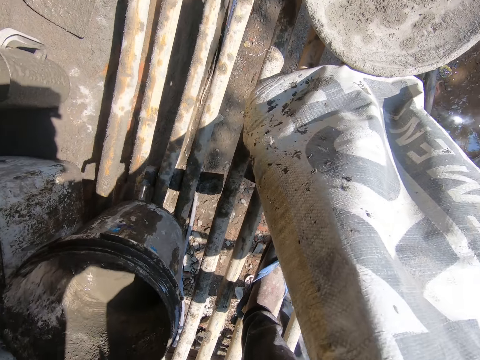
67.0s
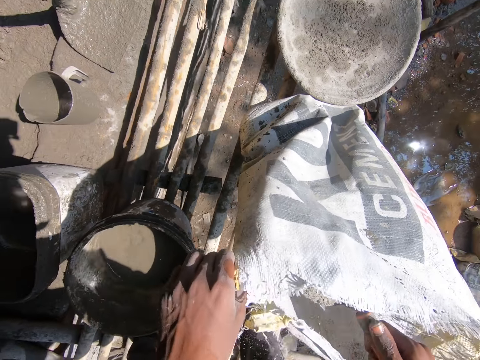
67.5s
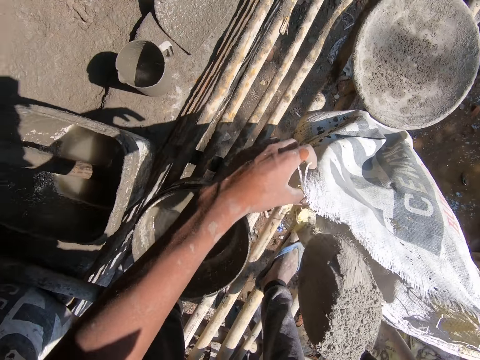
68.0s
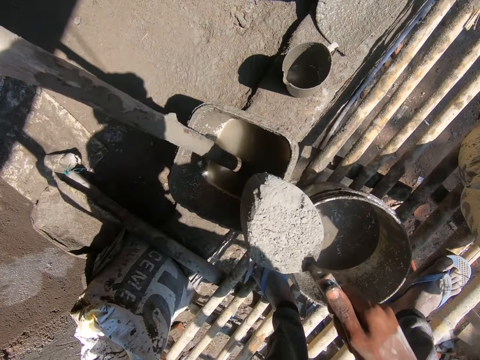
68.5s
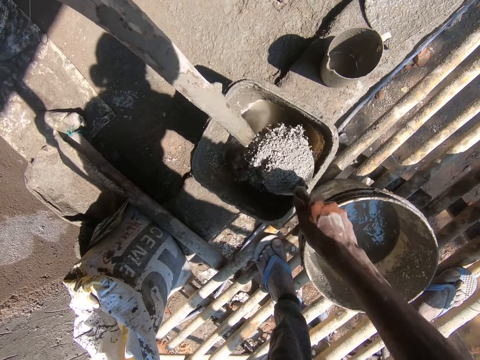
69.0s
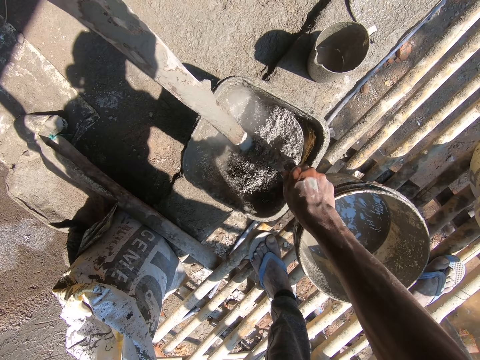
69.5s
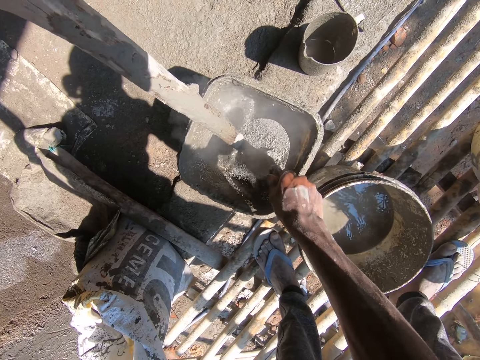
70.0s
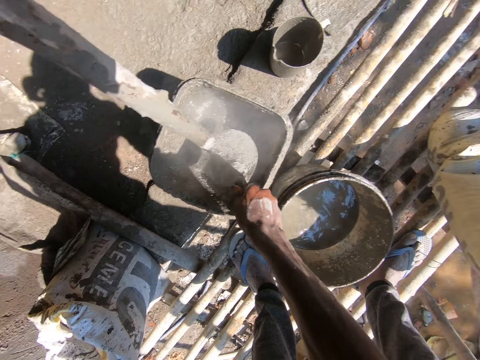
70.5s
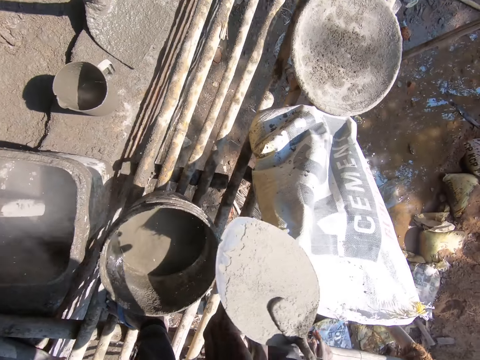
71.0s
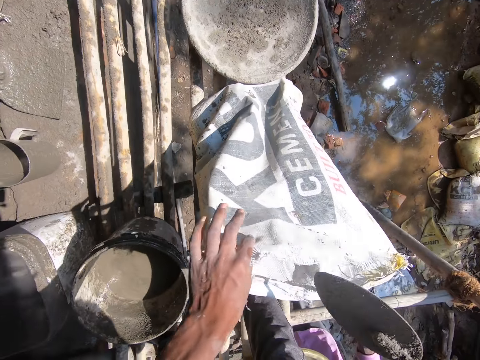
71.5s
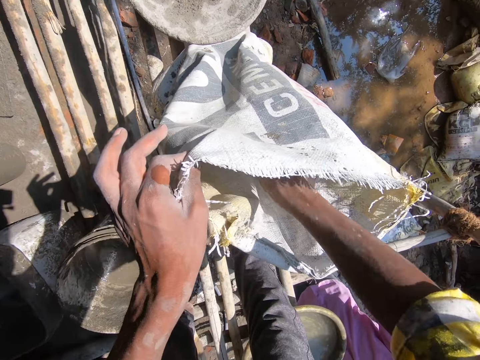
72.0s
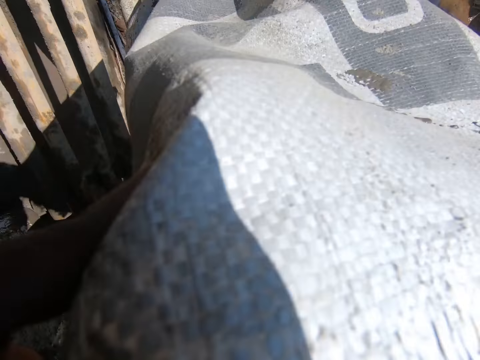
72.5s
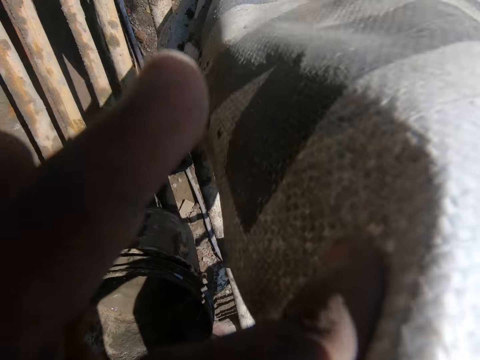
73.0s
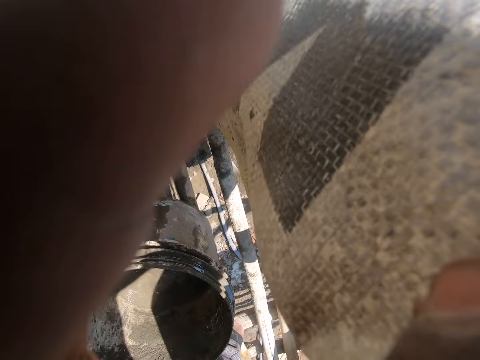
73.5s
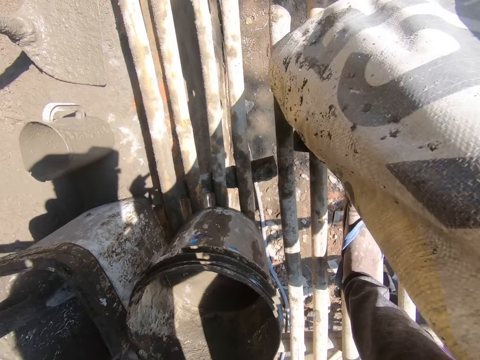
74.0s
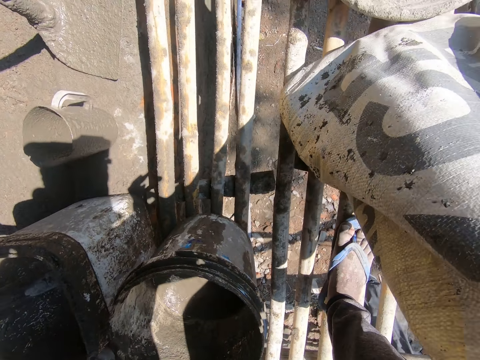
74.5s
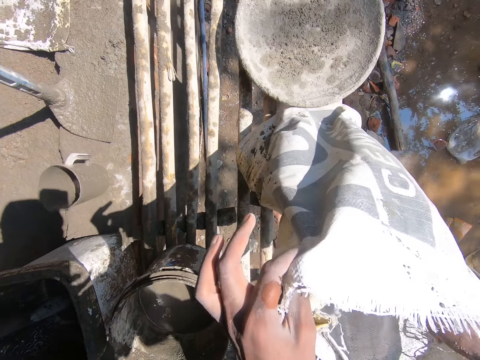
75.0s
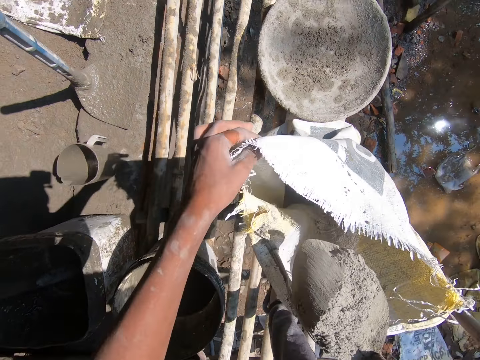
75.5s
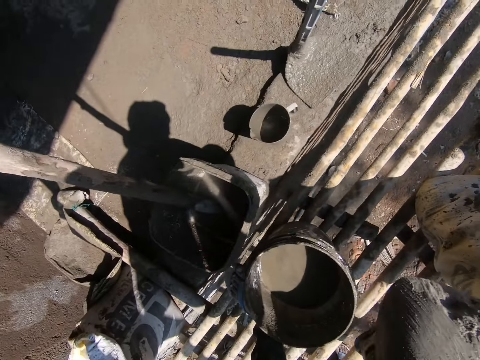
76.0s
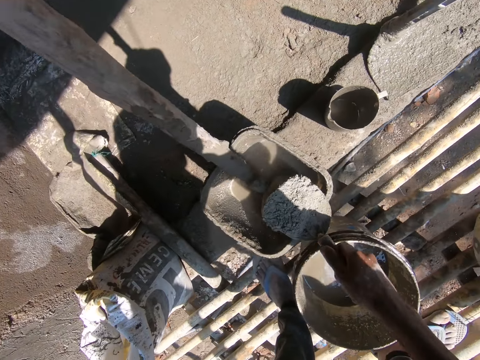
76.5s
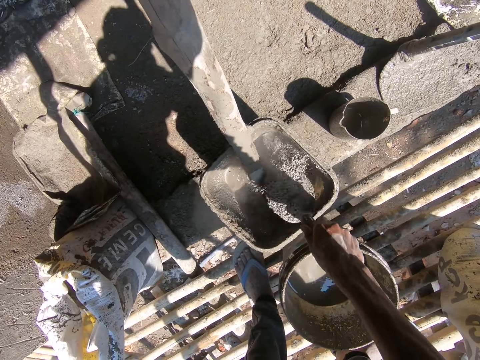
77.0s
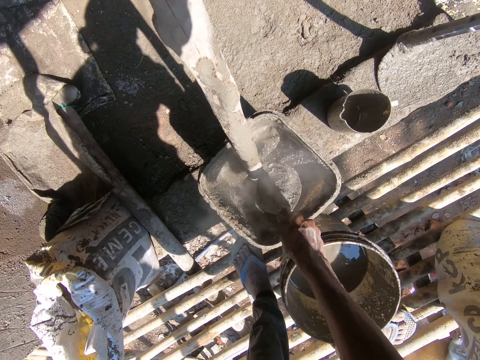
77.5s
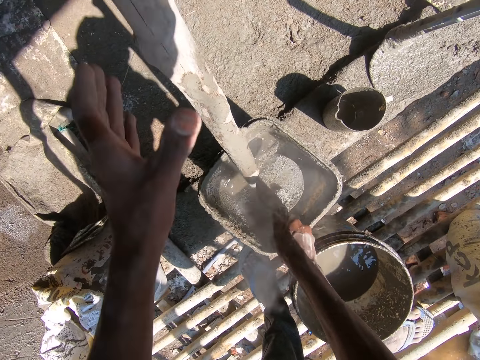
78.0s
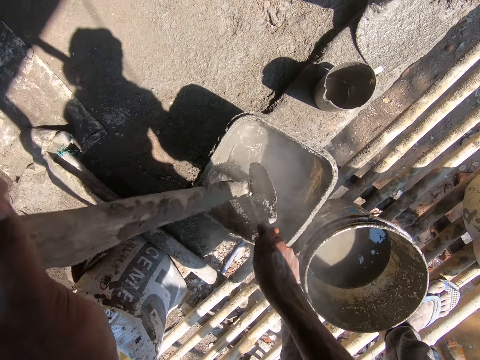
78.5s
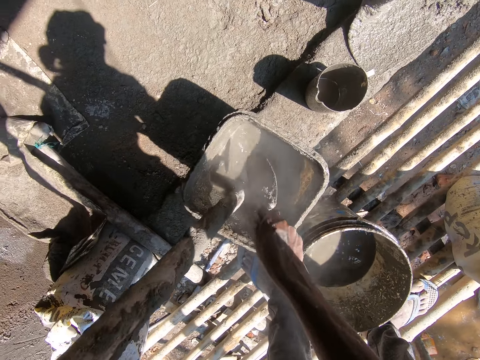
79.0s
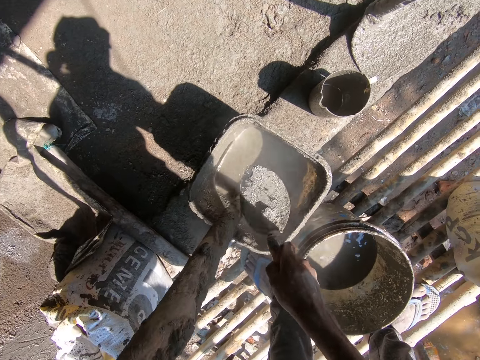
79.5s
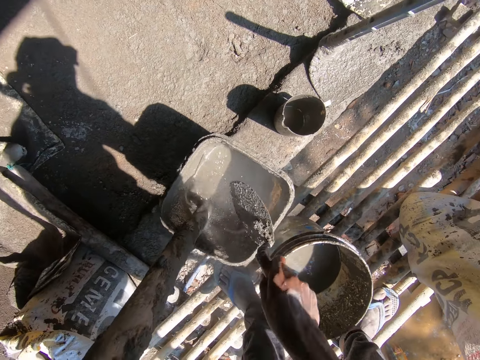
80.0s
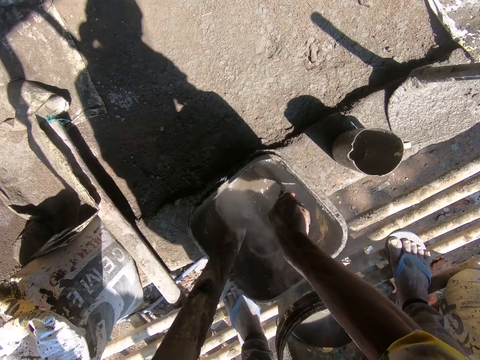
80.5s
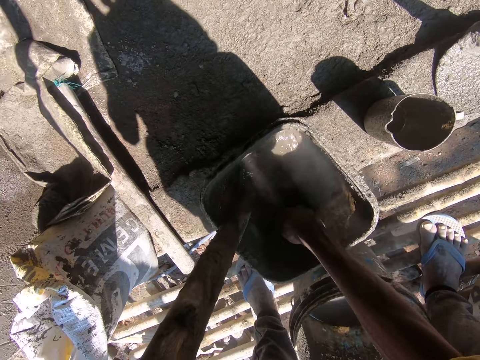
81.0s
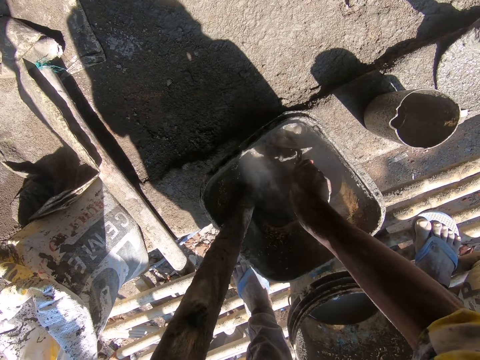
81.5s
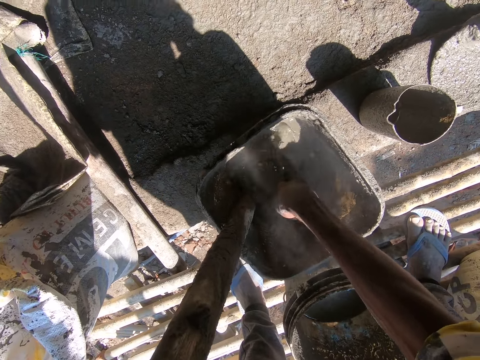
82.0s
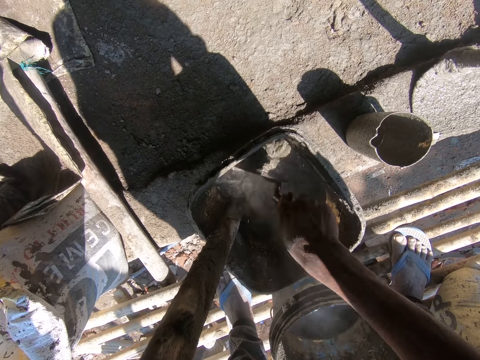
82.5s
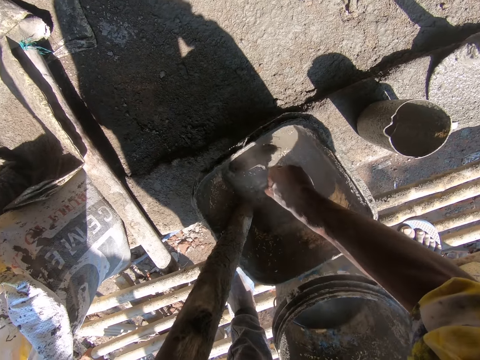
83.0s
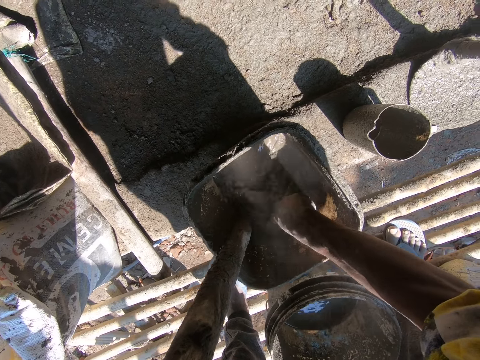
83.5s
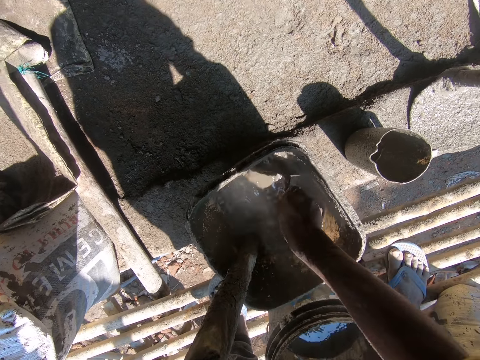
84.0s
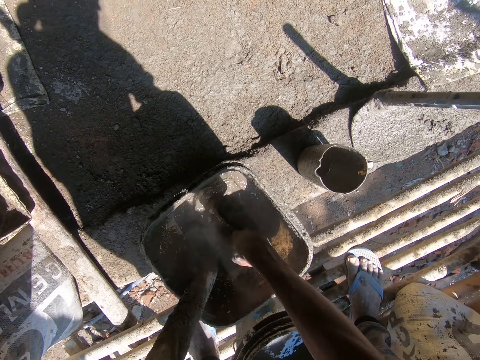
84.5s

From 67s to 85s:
The camera wearer pours the cement in the water bucket on the stand. They mix the cement in the bucket with the trowel. They scoop the cement in the sack with the trowel. They pour the cement in the water bucket on the stand with the trowel. They hold the stirring rod or timber in the bucket. They shake the trowel on the rod, and hit the timber with the trowel. They stir the mixture in the bucket with the trowel.

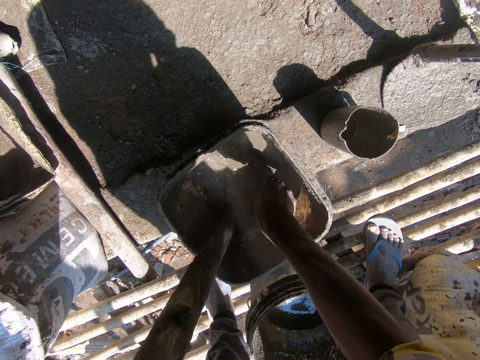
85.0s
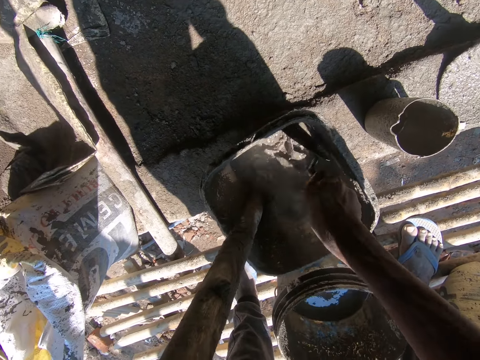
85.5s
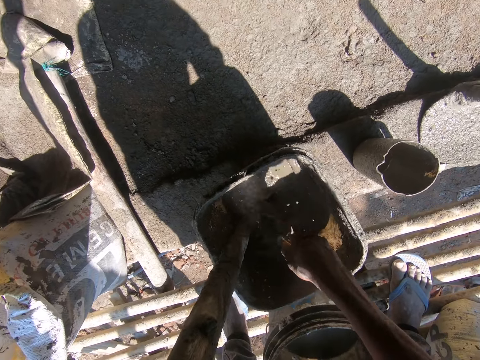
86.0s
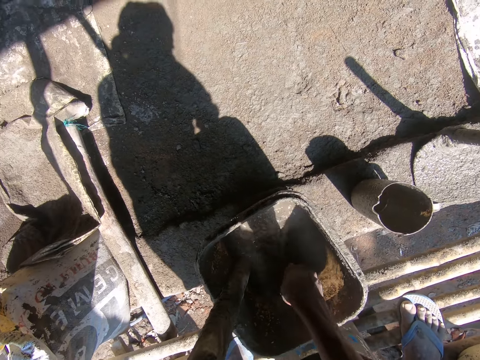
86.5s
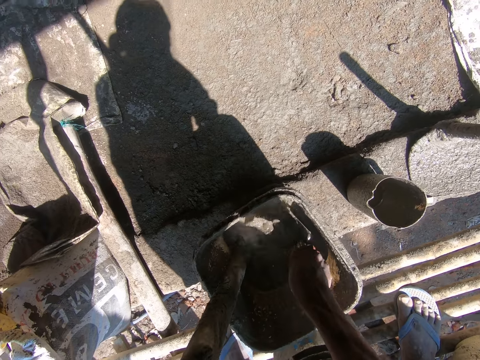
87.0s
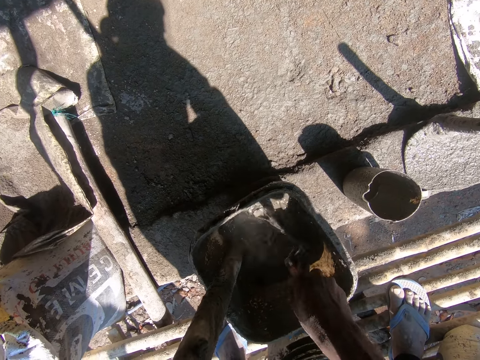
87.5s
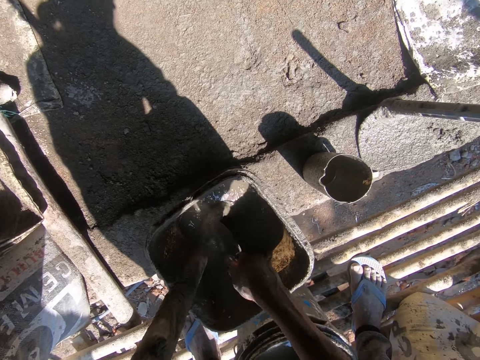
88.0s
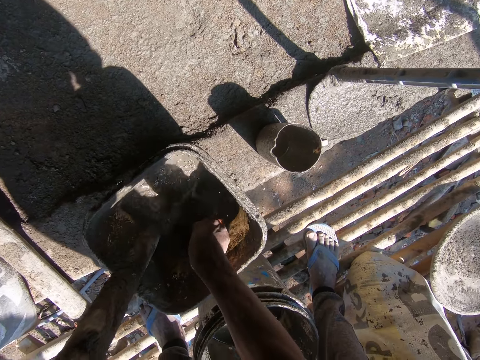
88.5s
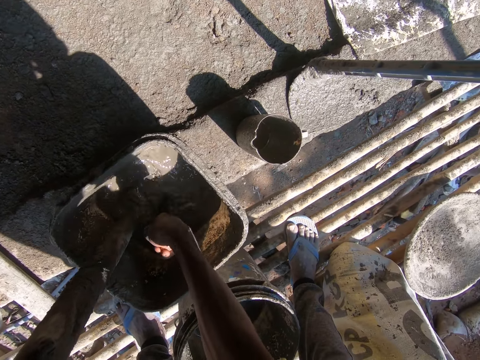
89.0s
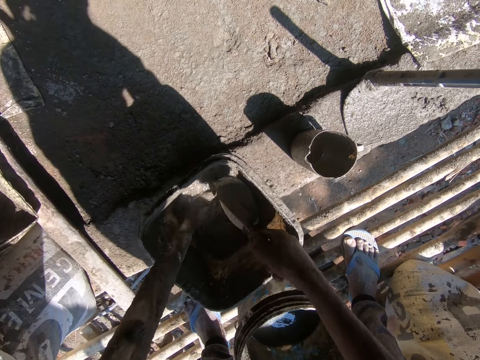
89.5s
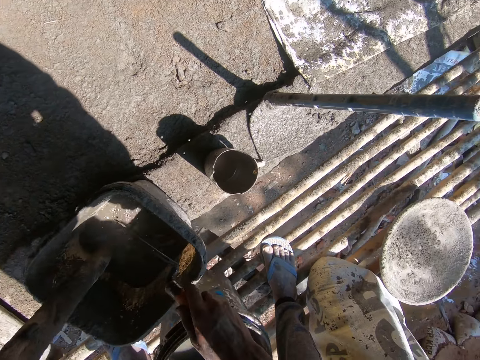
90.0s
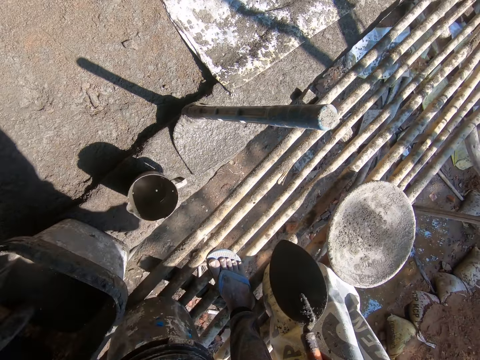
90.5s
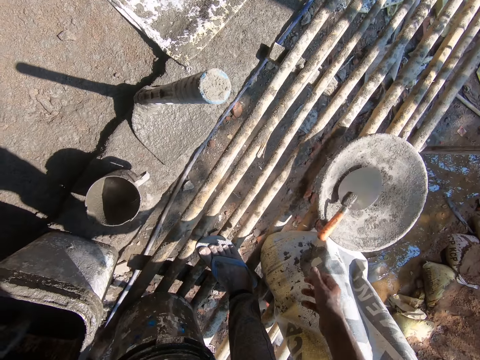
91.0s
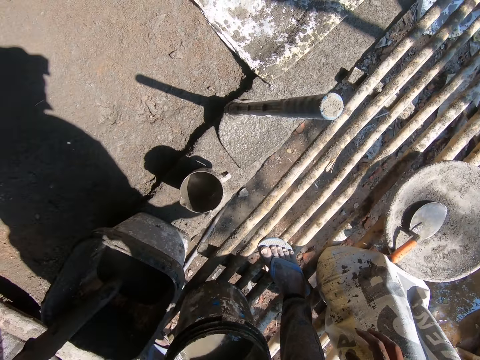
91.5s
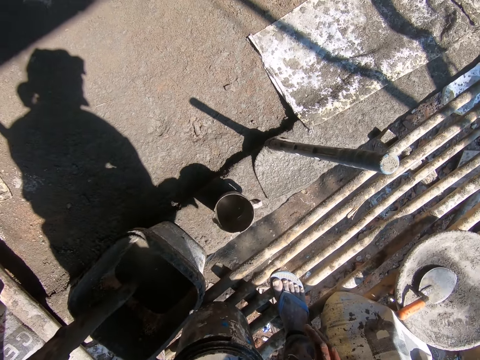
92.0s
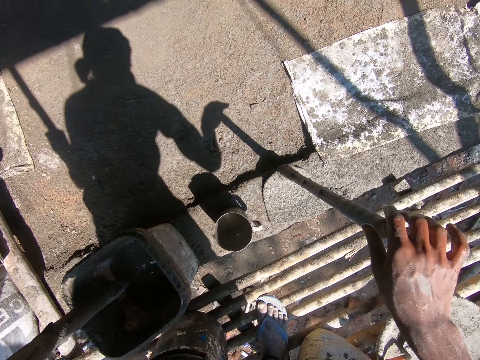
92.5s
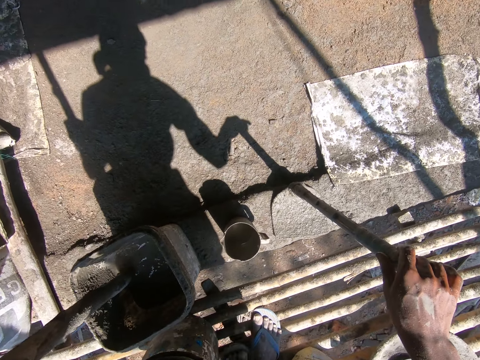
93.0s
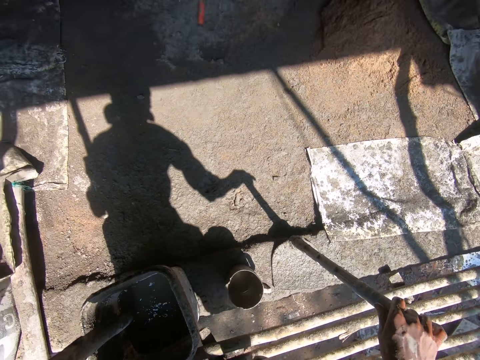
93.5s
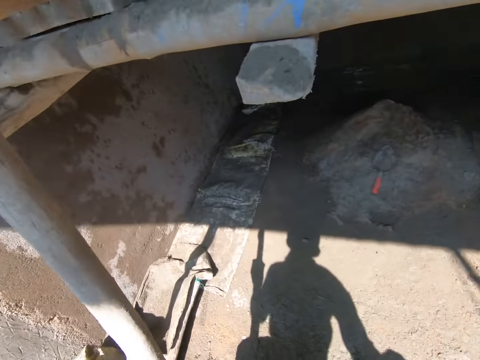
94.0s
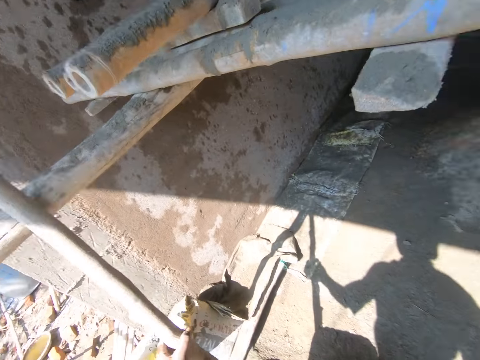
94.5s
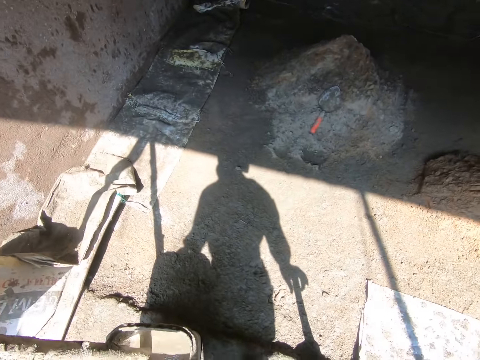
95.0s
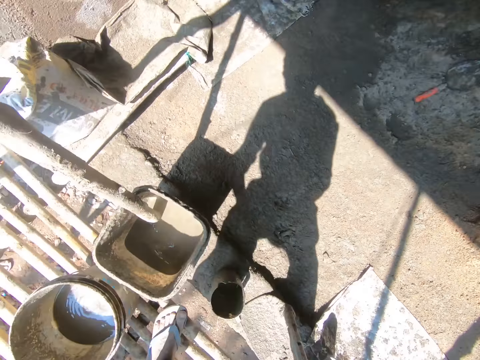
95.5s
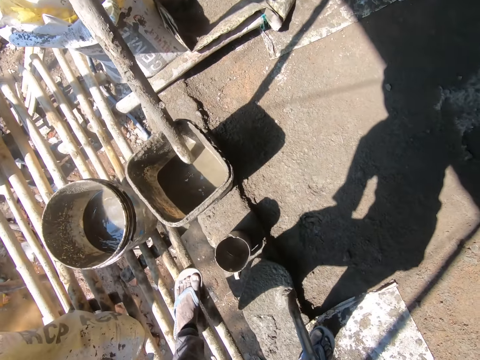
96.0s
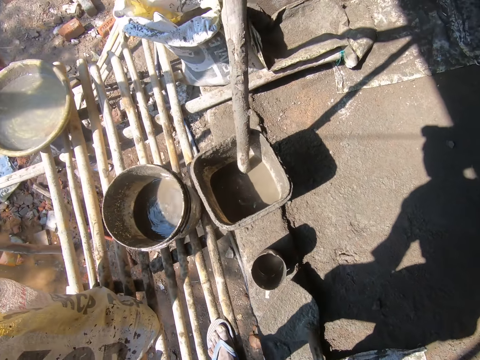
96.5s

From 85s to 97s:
The camera wearer drops the trowel in the cement tray on the stand. They pick up the hoe on the ground. They hold the cement mixing hoe. They look around the building site.
